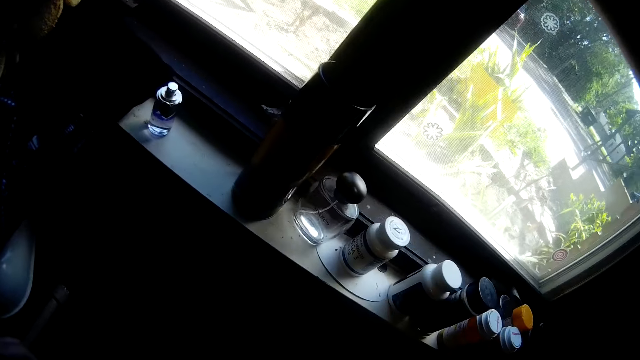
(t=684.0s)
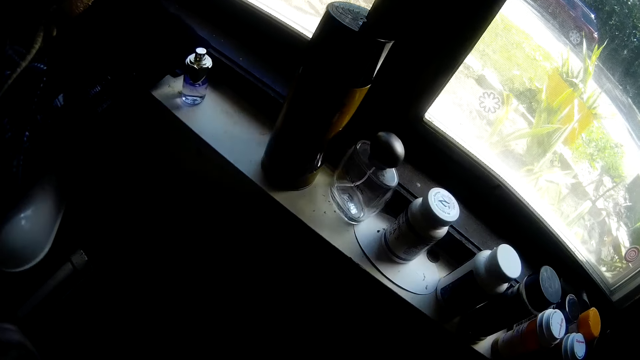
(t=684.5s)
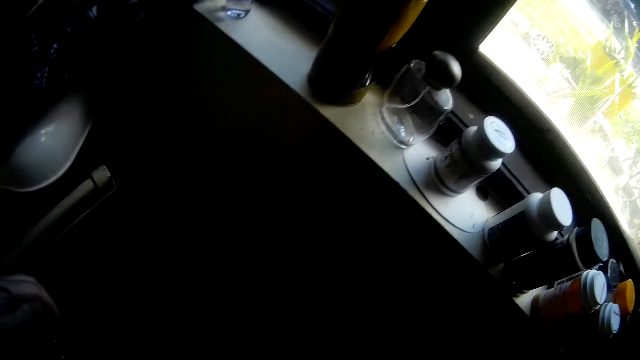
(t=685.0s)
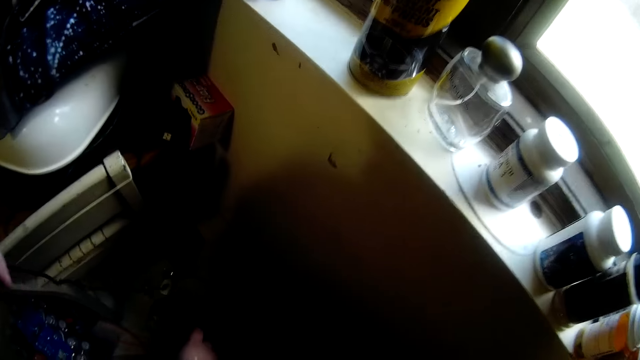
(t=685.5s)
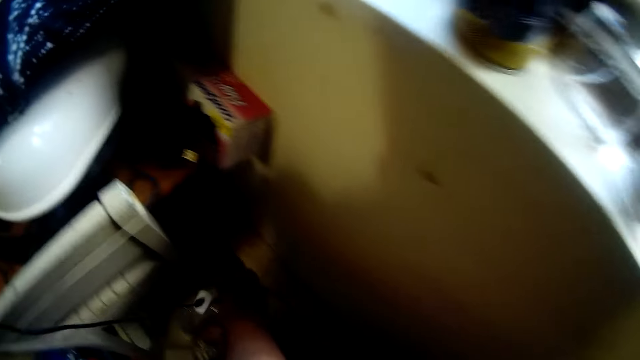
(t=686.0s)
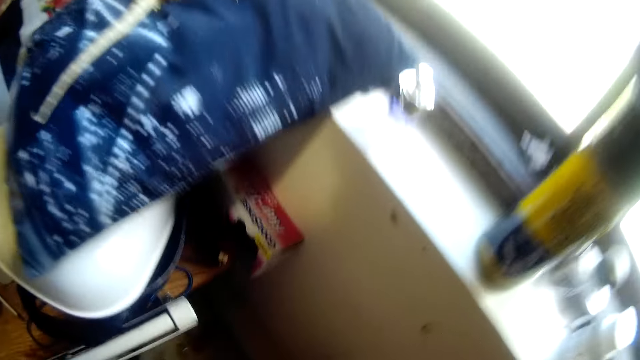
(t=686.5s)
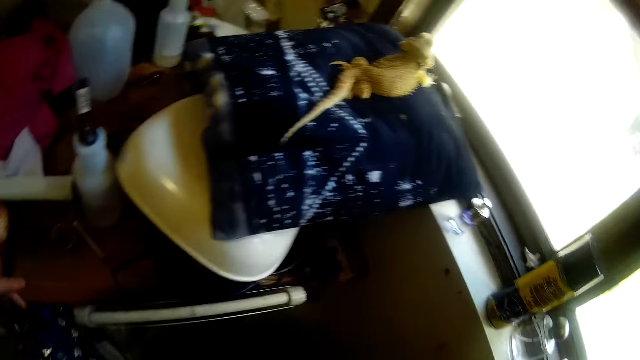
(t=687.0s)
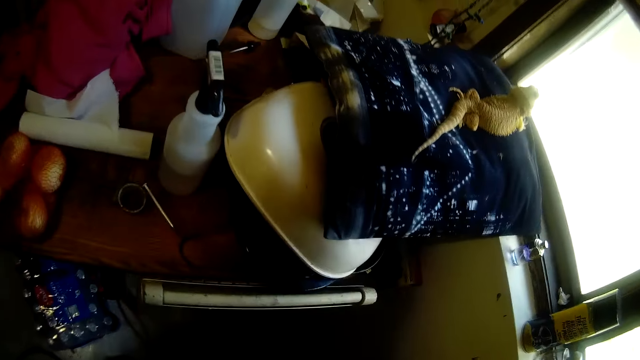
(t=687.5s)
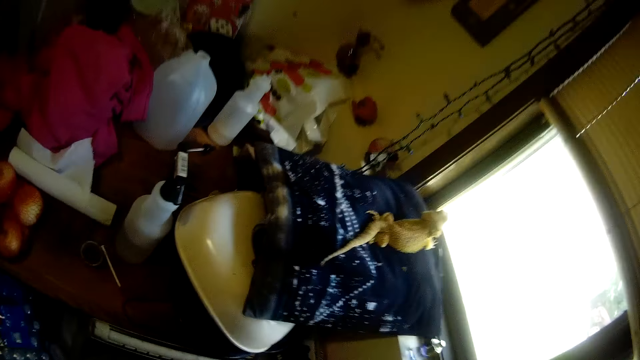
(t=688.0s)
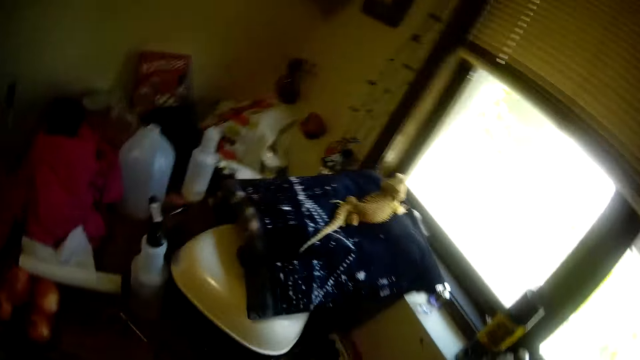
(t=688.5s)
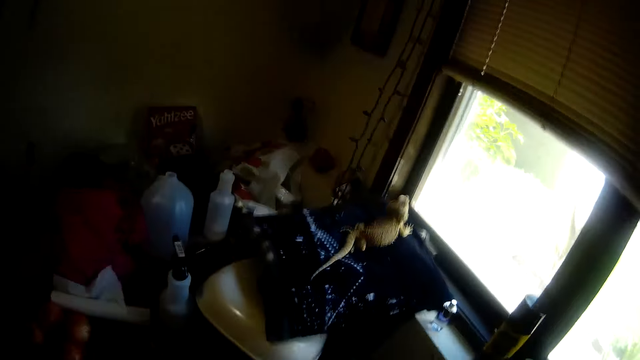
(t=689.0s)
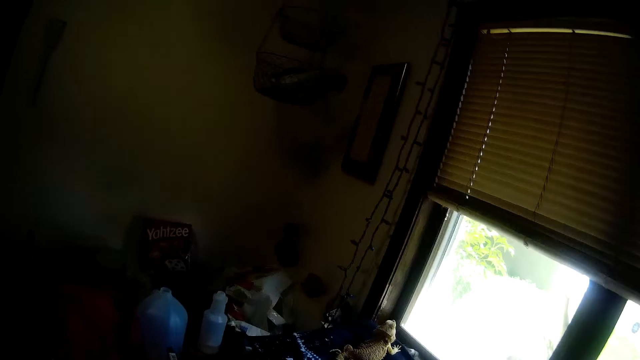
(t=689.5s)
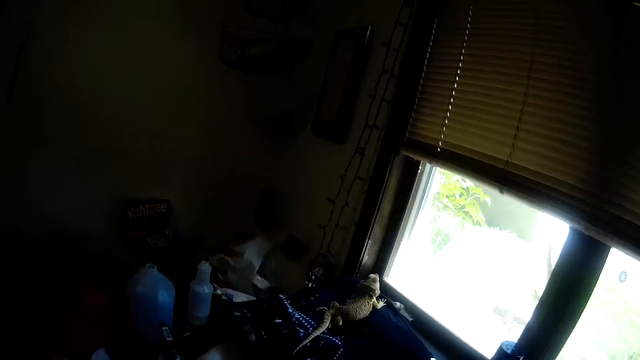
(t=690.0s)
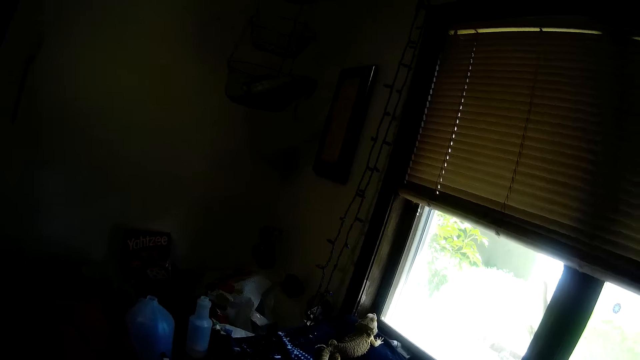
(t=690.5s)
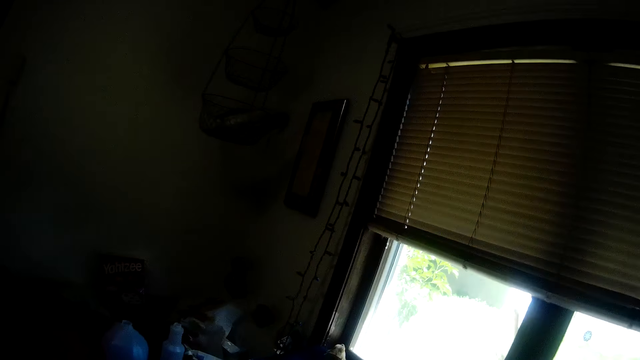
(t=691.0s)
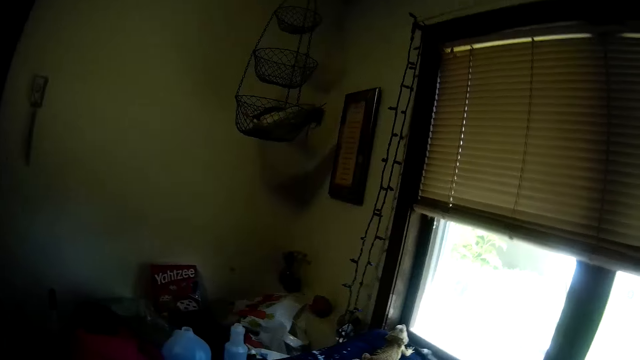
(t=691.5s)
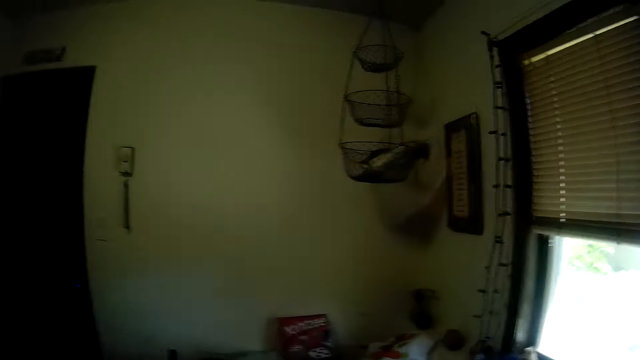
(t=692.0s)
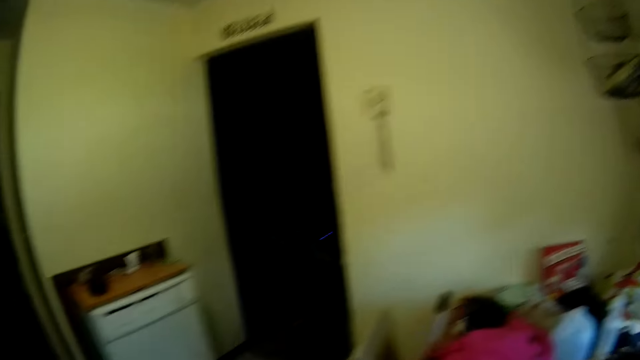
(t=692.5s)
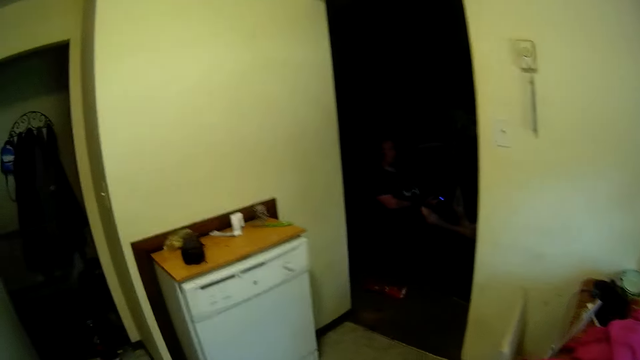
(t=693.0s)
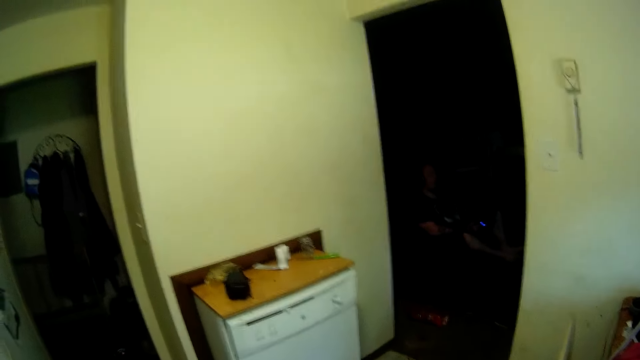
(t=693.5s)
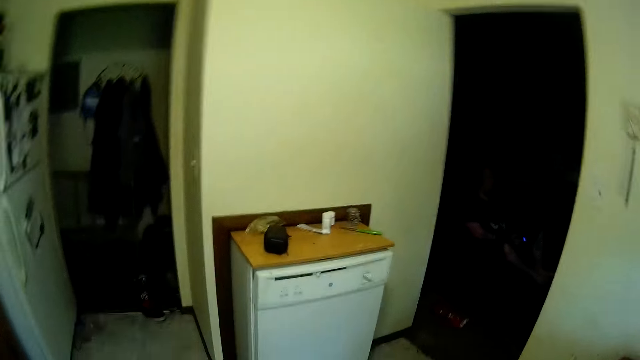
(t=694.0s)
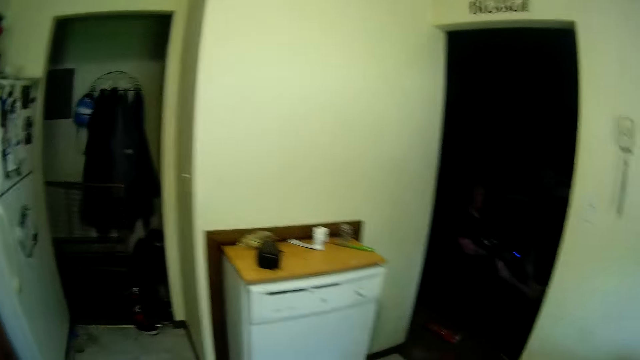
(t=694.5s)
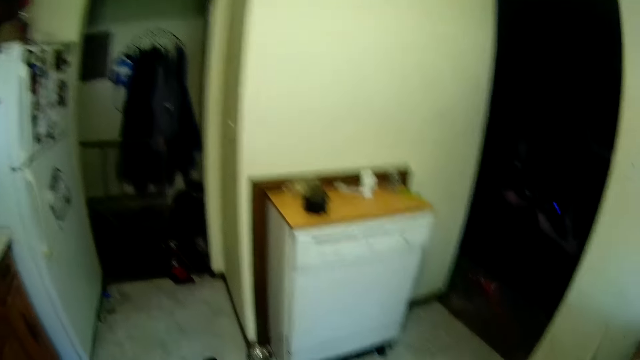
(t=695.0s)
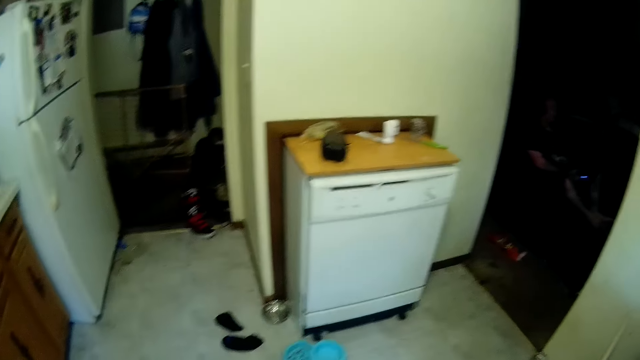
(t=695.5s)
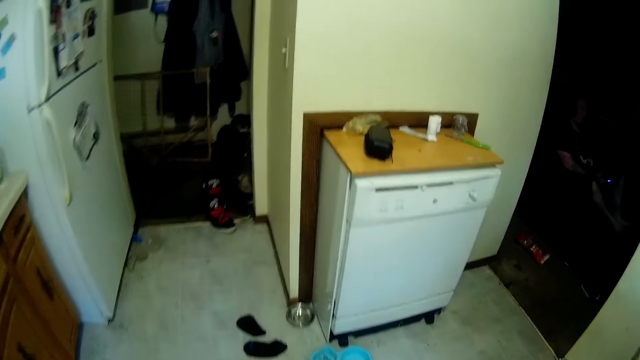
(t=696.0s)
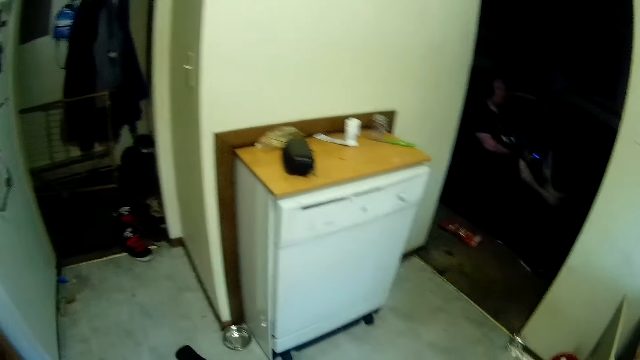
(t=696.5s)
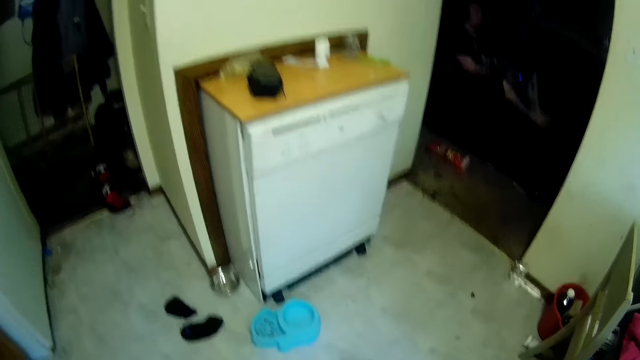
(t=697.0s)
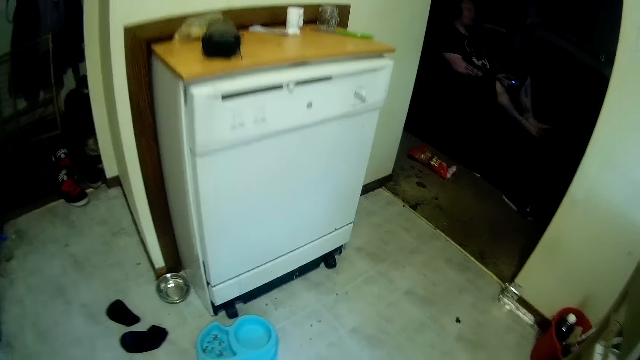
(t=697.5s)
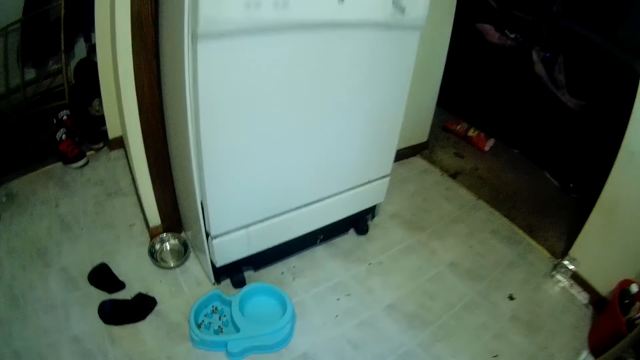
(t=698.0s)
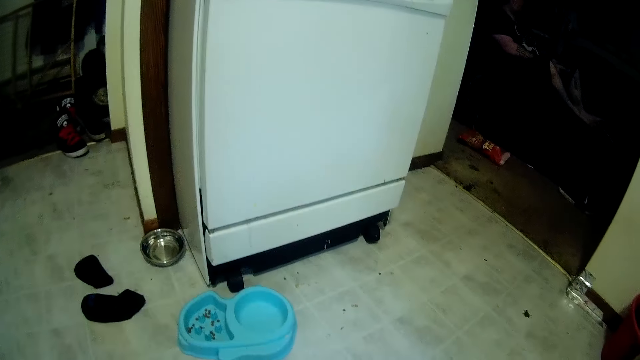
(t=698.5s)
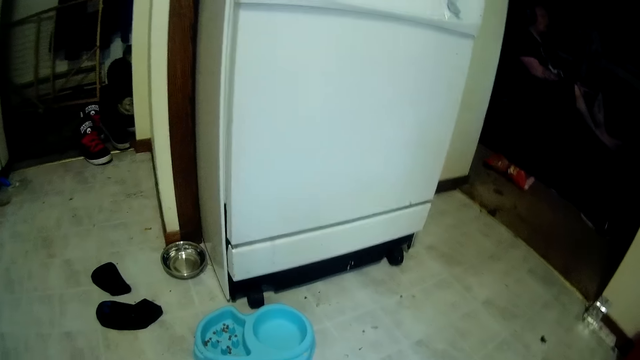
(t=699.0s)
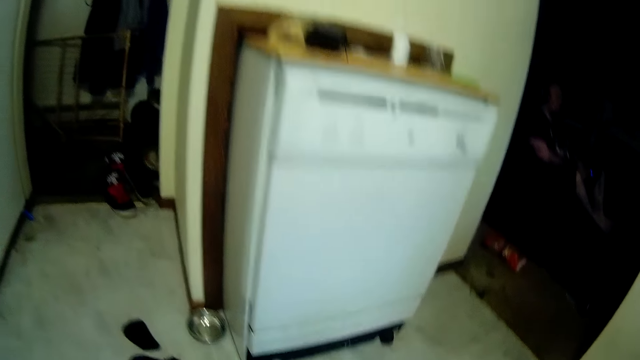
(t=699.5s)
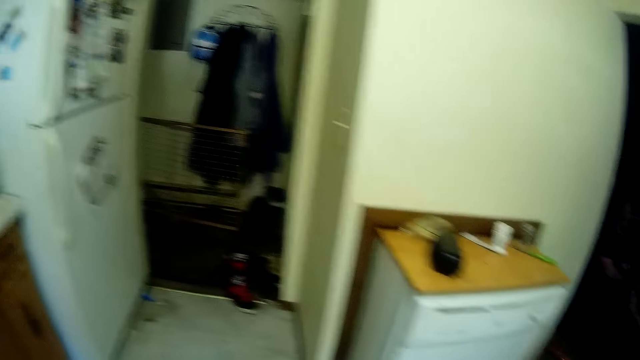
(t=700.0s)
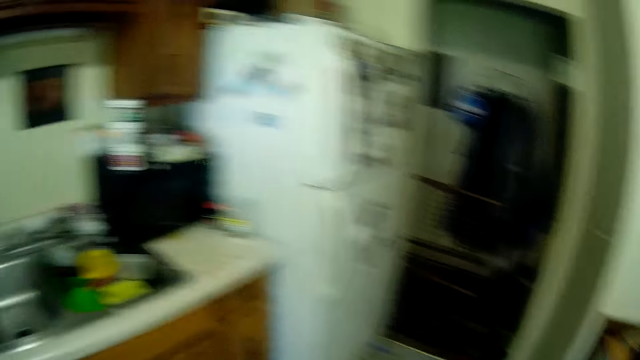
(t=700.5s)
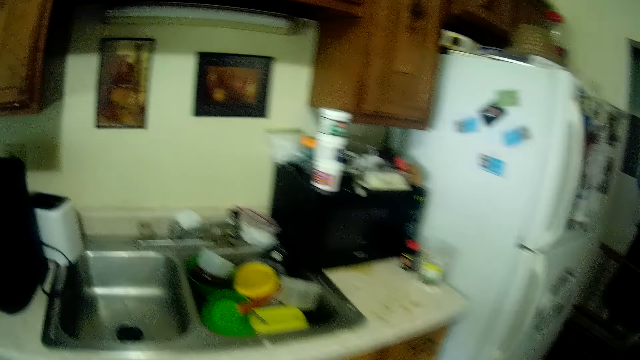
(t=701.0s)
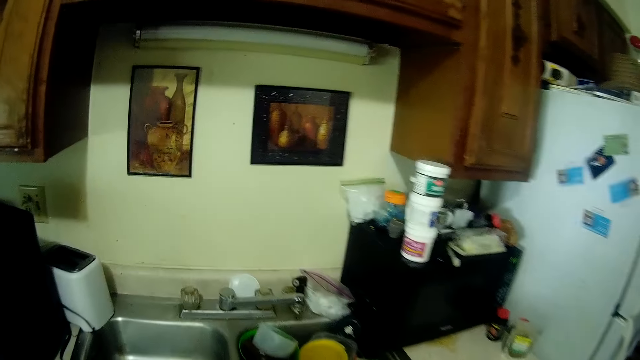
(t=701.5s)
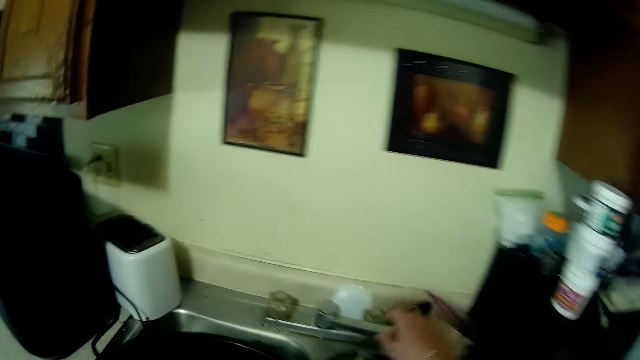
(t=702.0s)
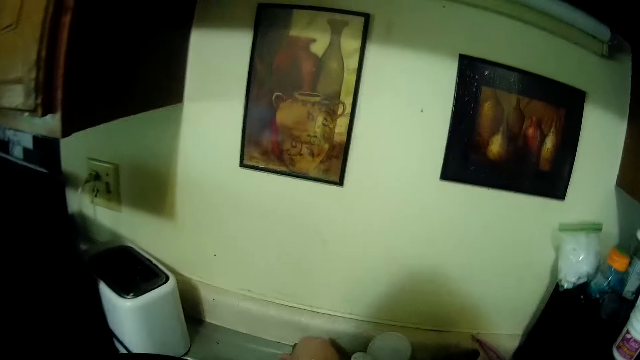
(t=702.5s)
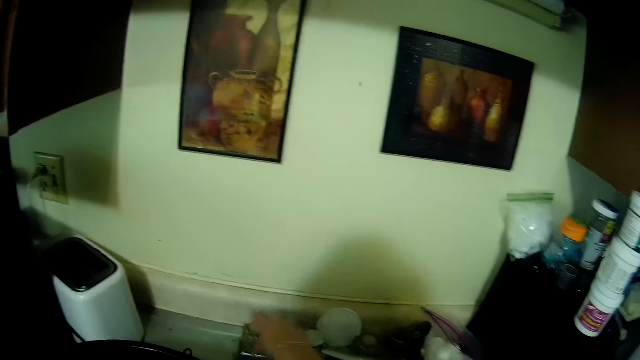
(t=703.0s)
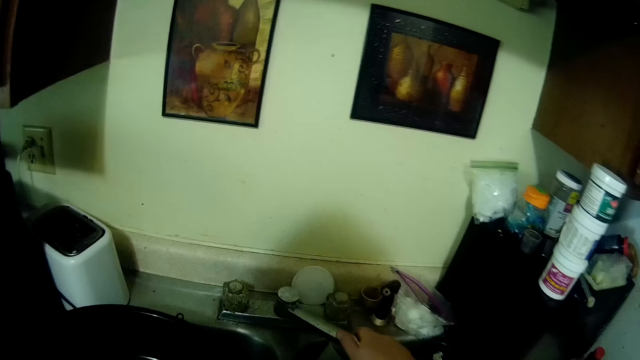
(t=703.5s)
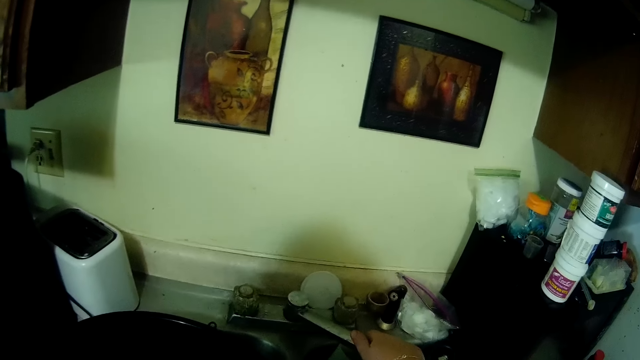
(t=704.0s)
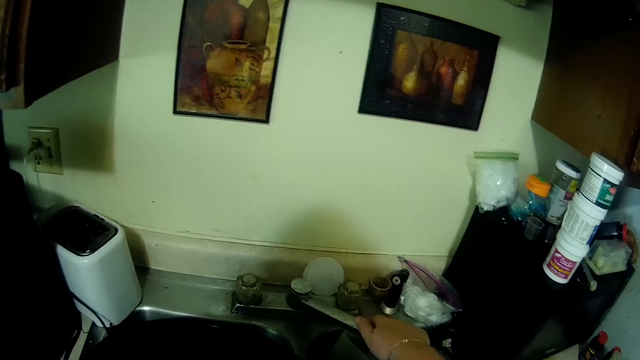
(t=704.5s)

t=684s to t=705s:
The camera wearer picks up a cable. A person plays a video game in a different room. The camera wearer squats. She stands up. She opens the knob of a kitchen tap with her right hand. She holds the tap nozzle with her right hand. She feels the running water. She places a basin on the kitchen sink.
